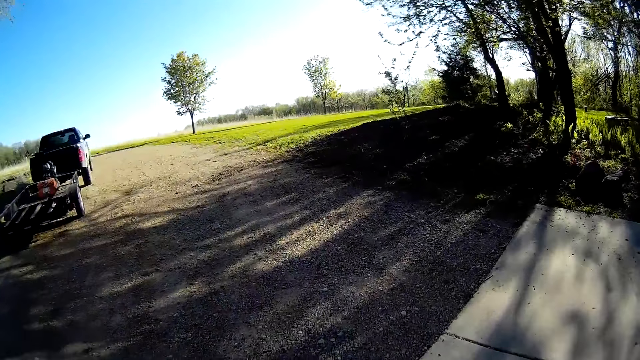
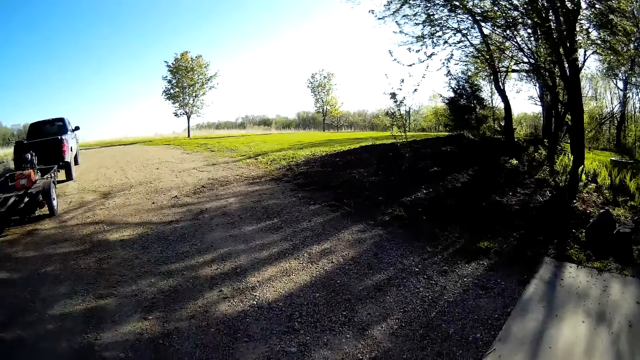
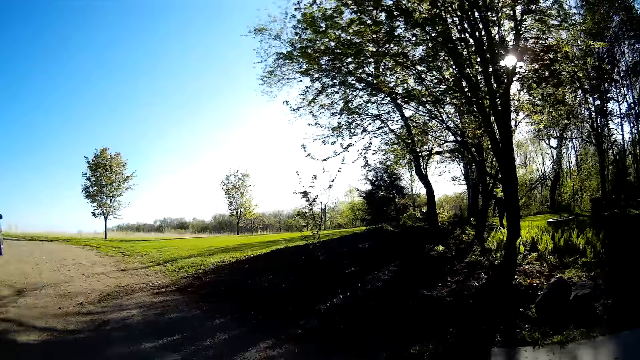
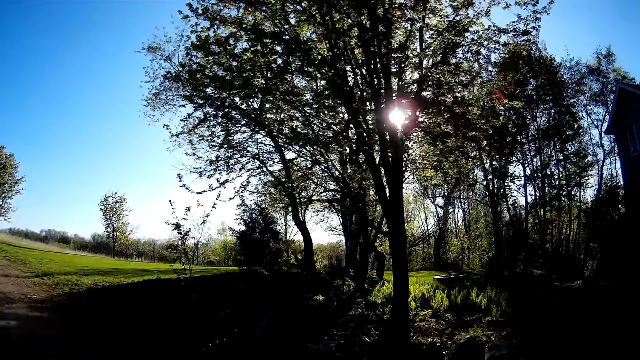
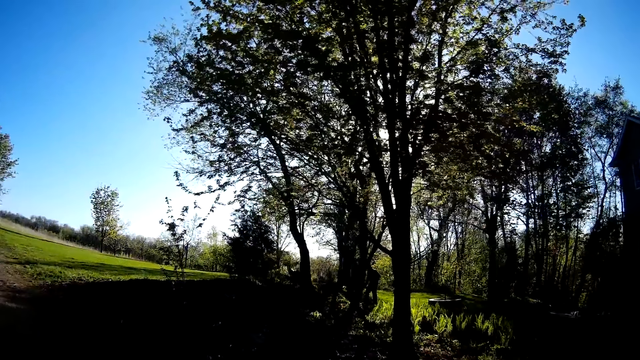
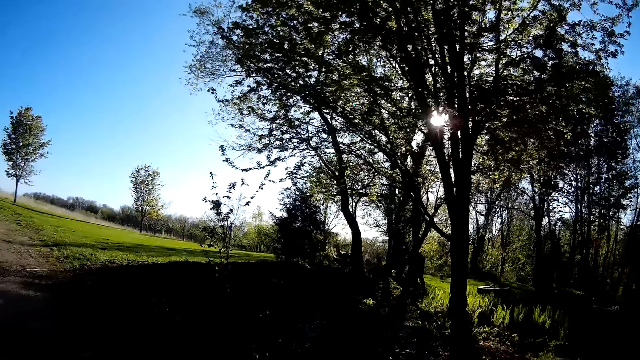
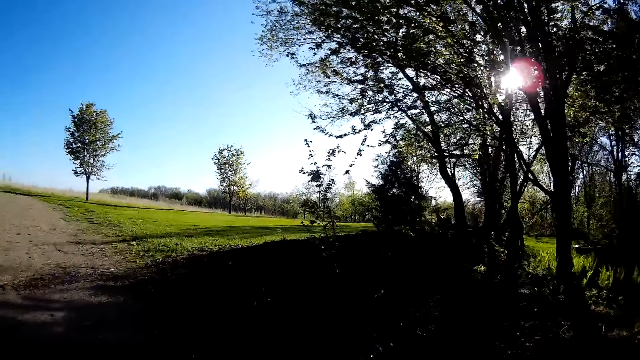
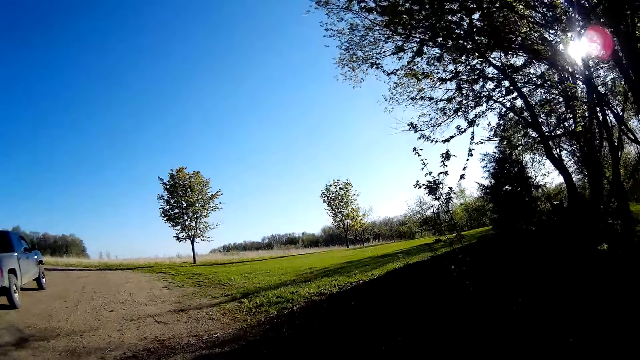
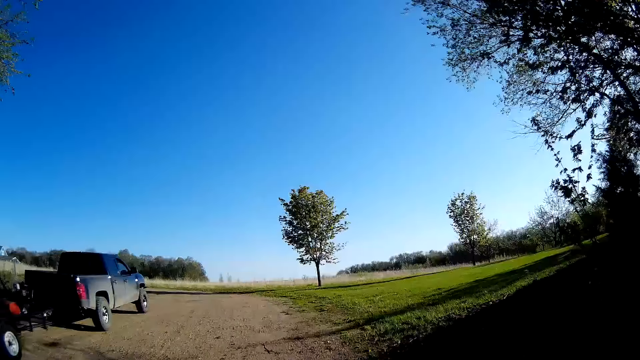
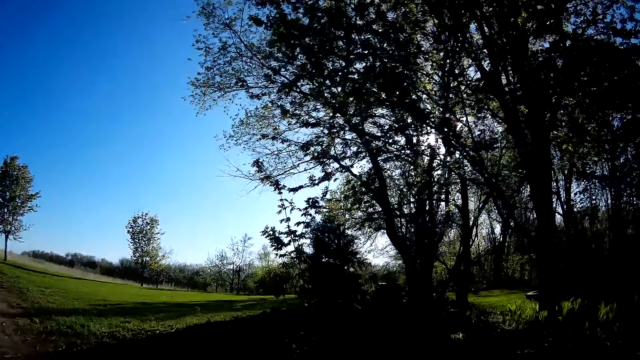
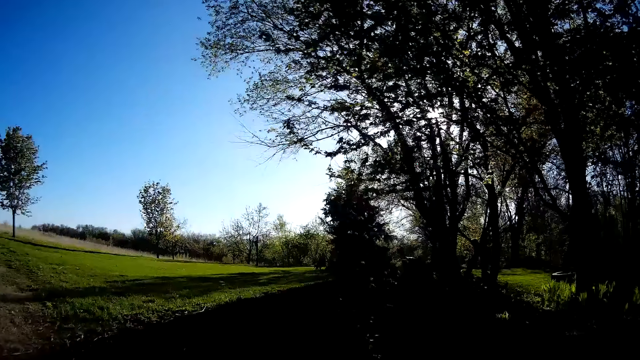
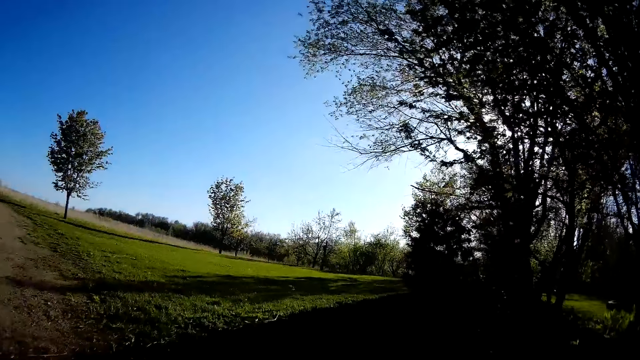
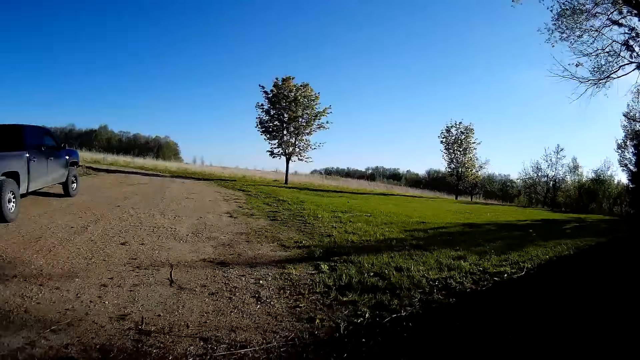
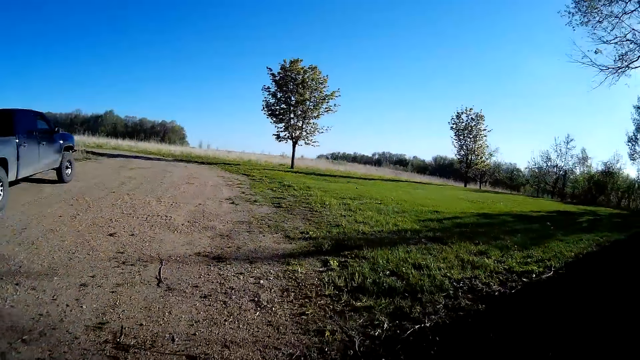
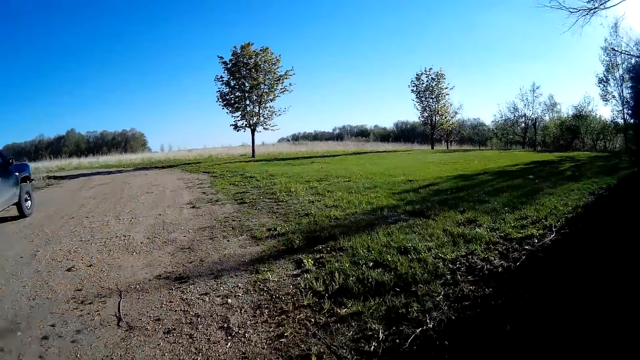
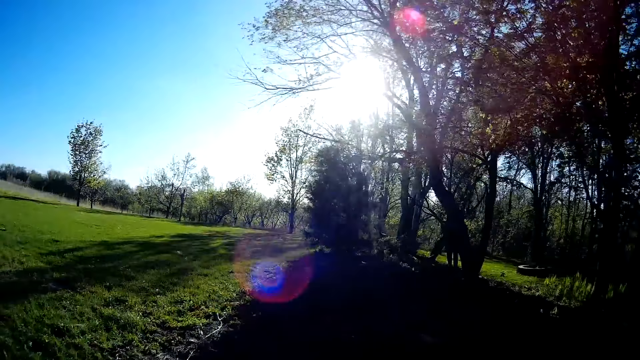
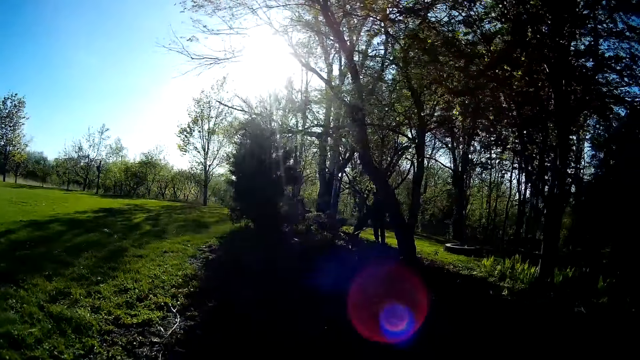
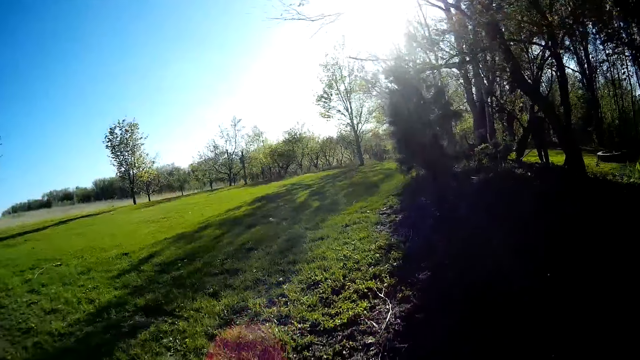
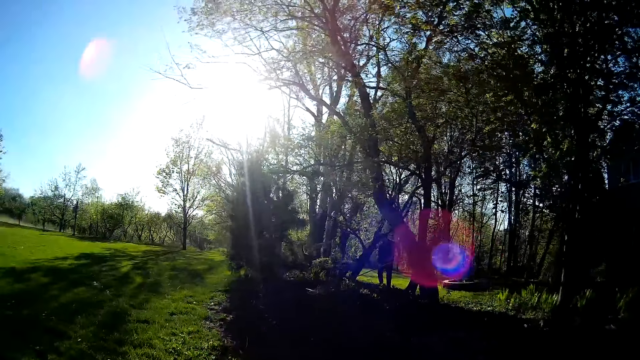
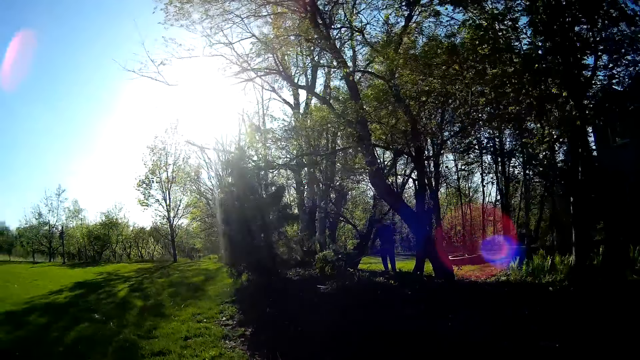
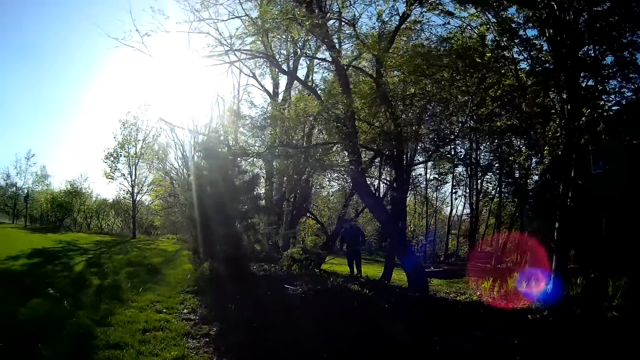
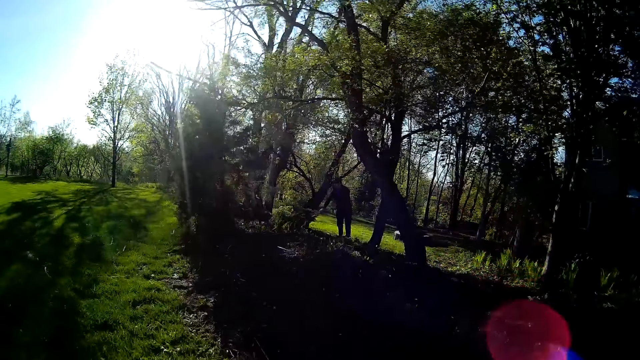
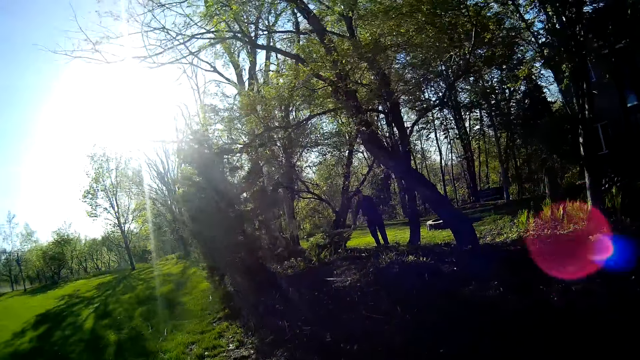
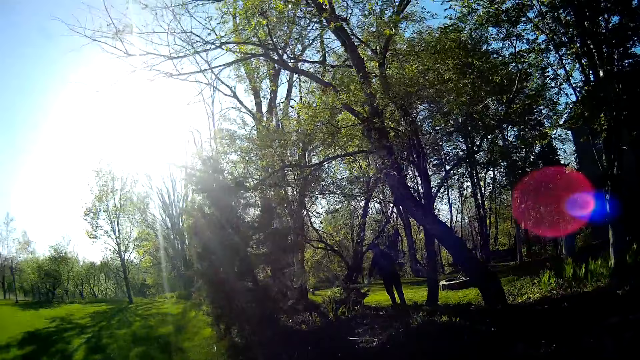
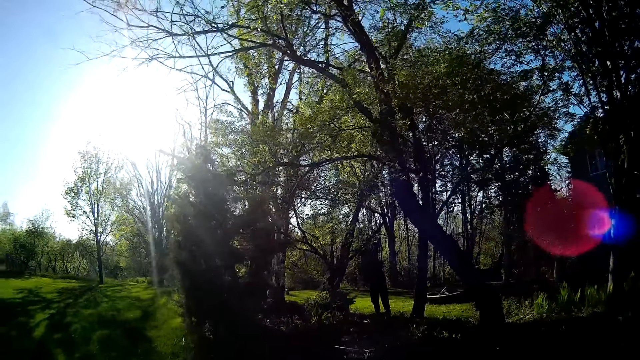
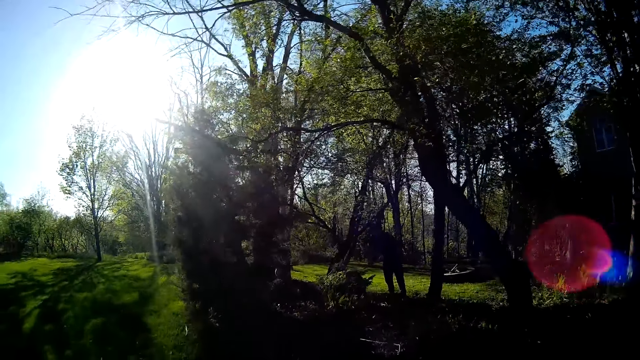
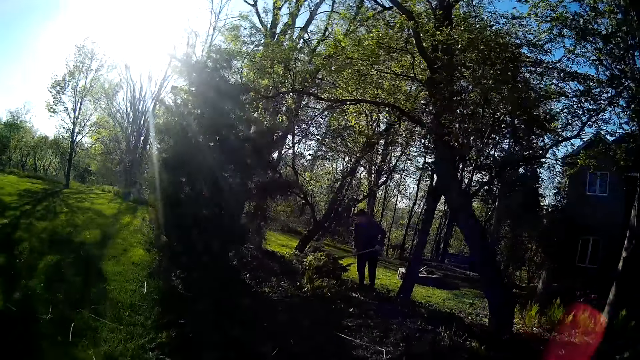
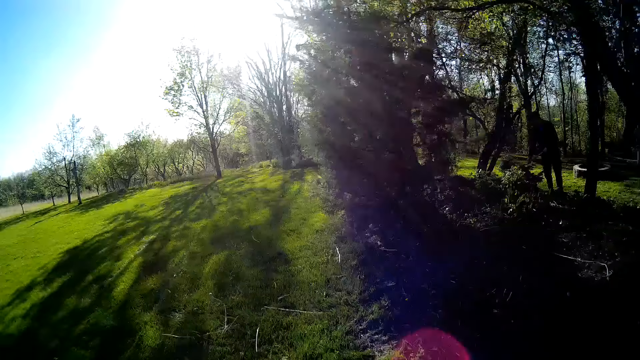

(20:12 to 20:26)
The camera wearer interacts with a man. The man clears leaves on the ground with a rake.

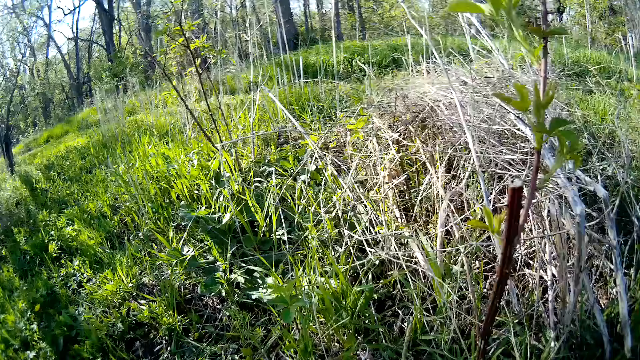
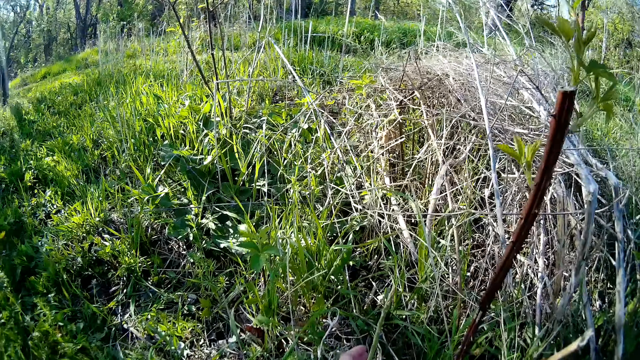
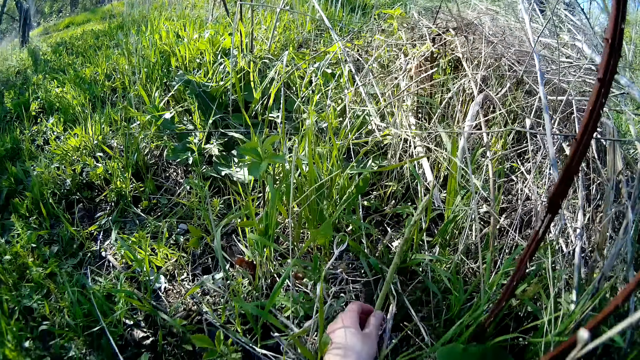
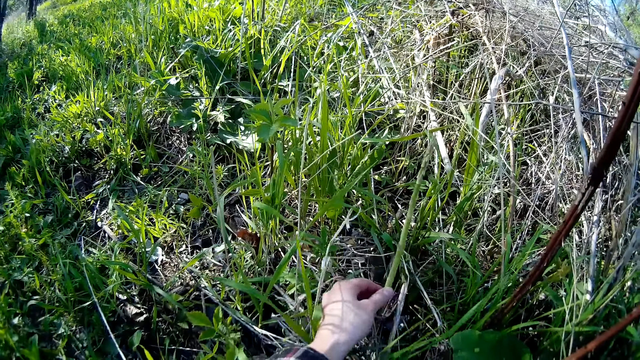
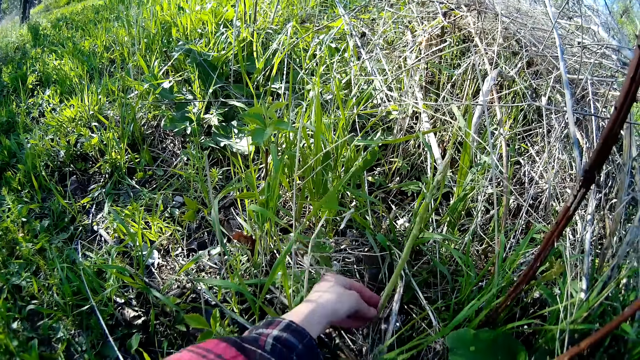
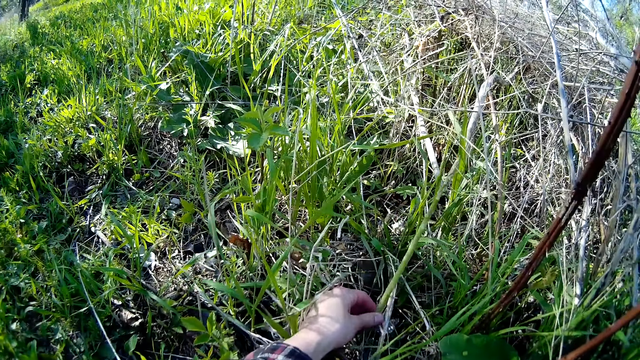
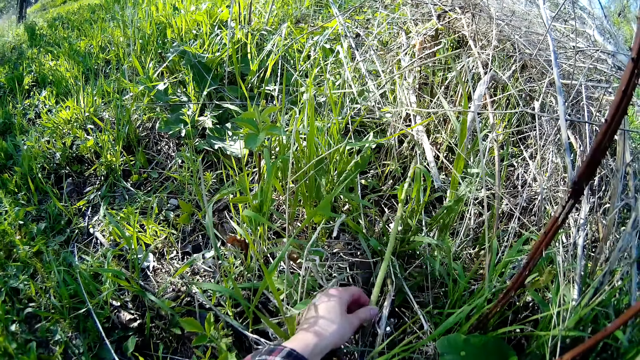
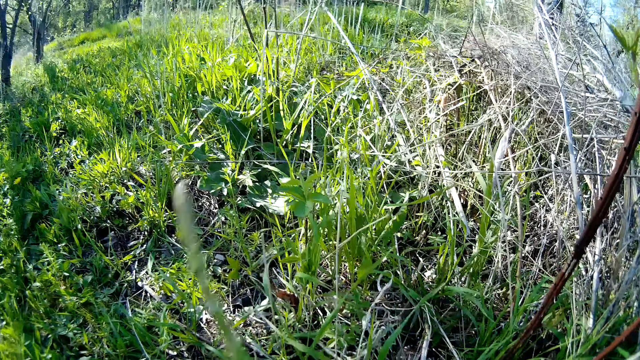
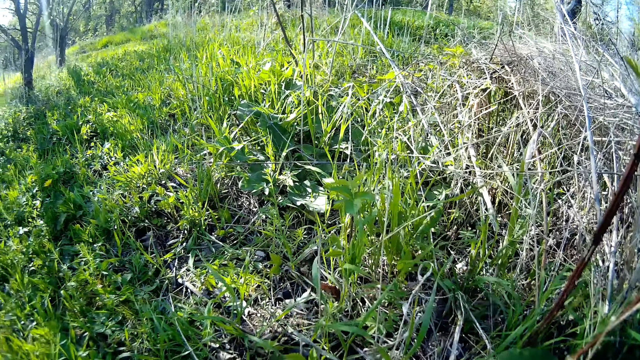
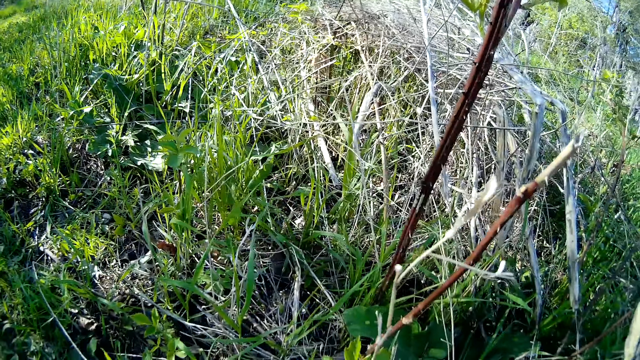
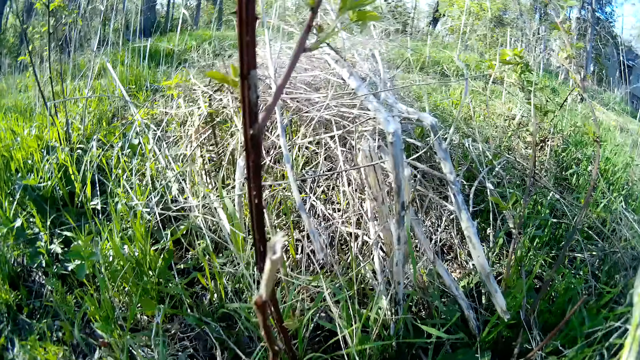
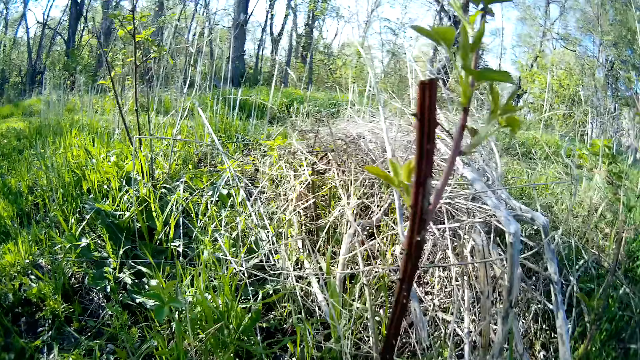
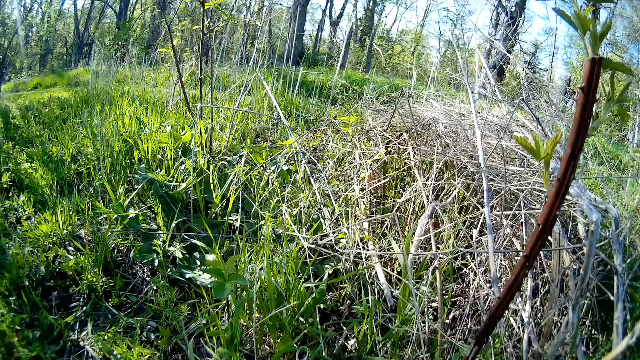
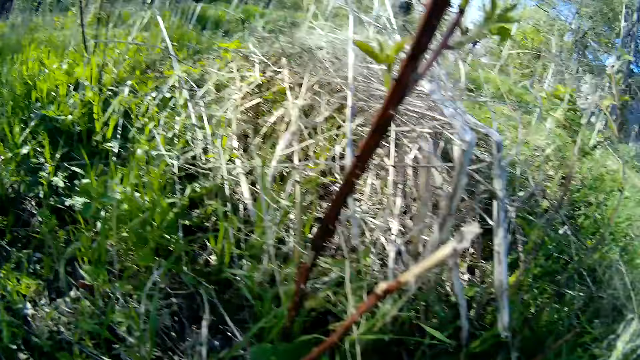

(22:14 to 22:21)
The camera wearer cuts a stem with his left hand.
